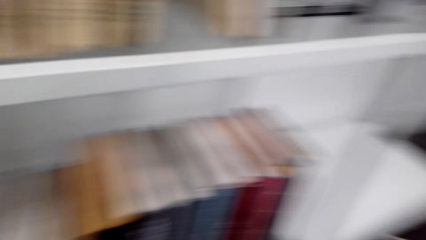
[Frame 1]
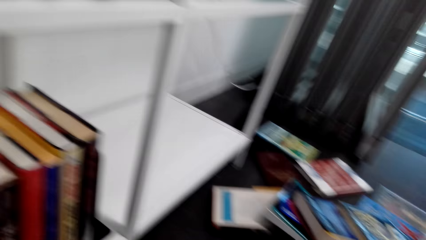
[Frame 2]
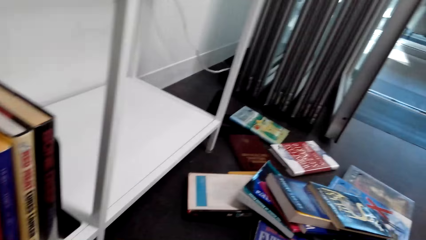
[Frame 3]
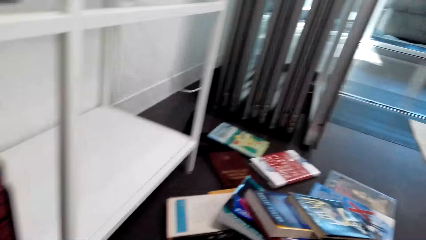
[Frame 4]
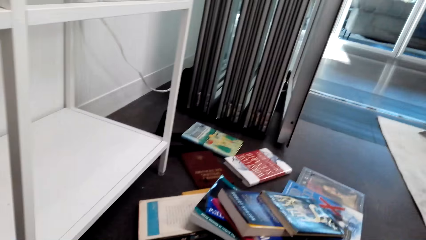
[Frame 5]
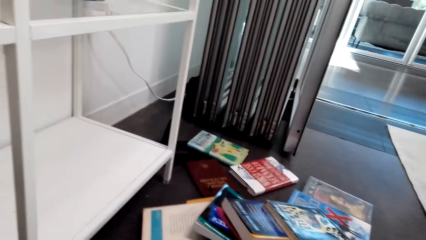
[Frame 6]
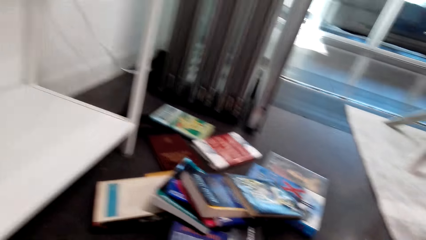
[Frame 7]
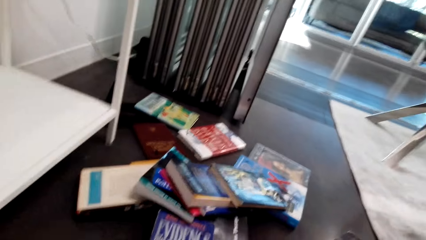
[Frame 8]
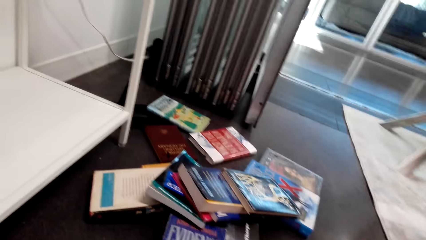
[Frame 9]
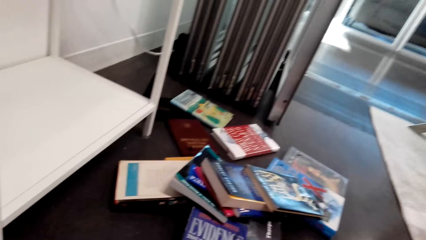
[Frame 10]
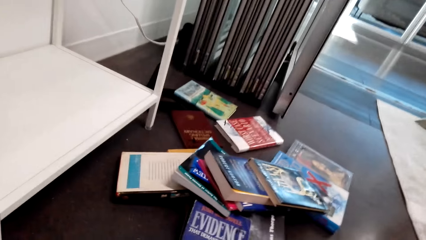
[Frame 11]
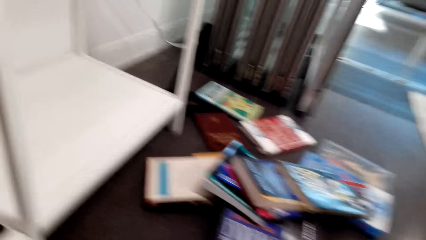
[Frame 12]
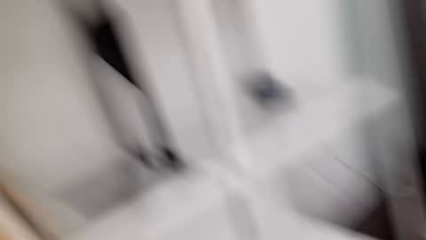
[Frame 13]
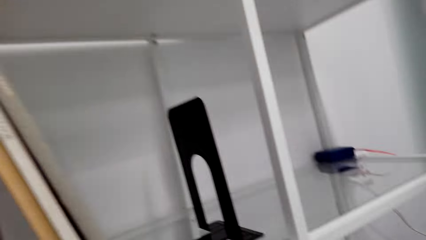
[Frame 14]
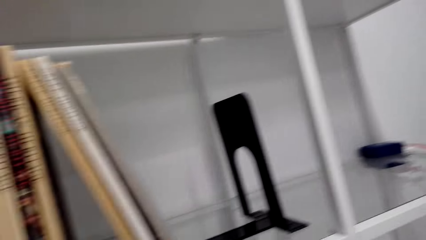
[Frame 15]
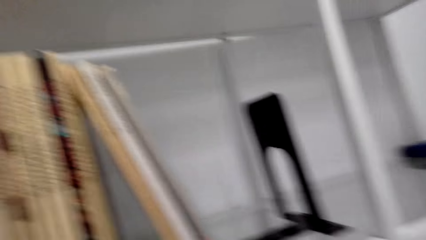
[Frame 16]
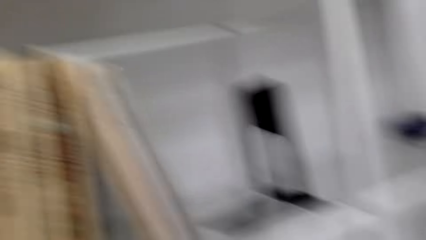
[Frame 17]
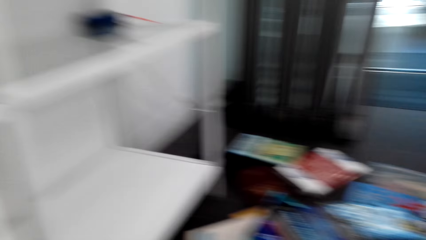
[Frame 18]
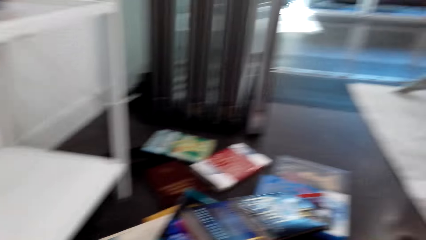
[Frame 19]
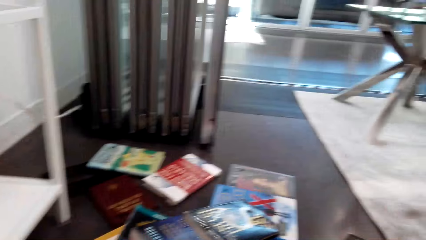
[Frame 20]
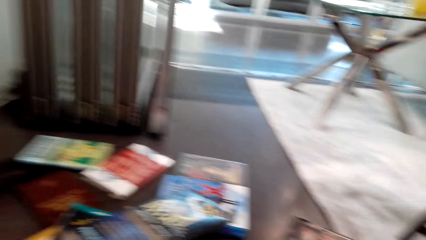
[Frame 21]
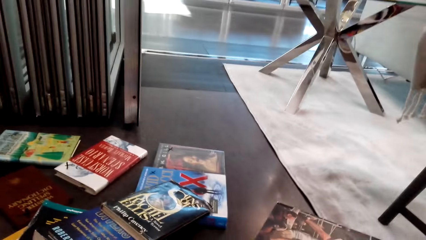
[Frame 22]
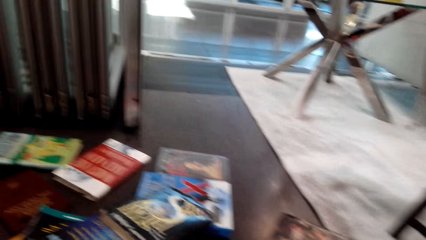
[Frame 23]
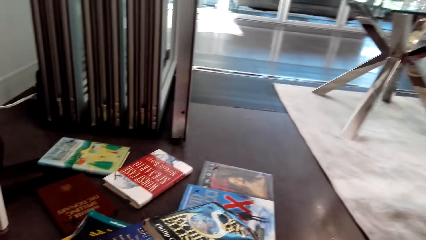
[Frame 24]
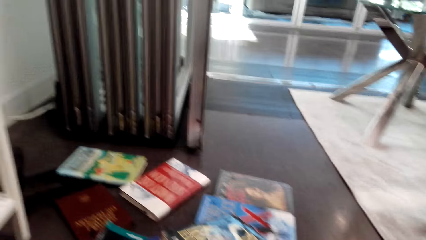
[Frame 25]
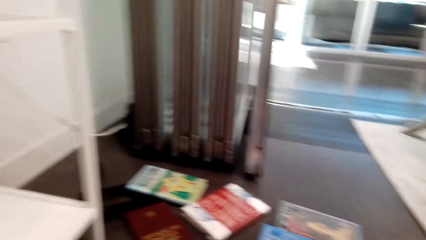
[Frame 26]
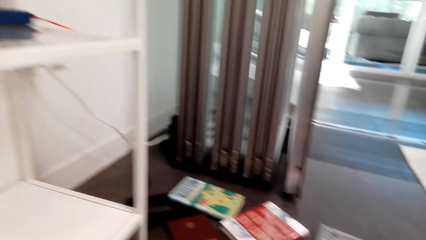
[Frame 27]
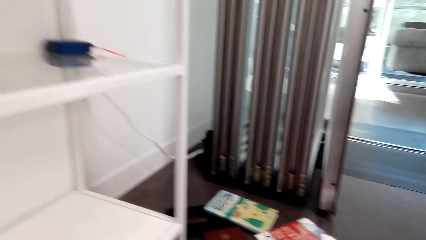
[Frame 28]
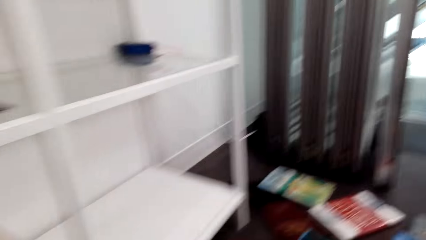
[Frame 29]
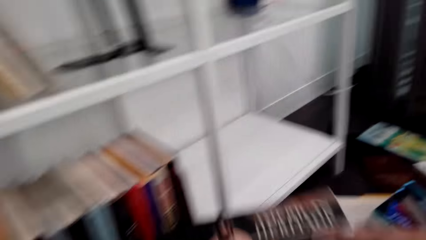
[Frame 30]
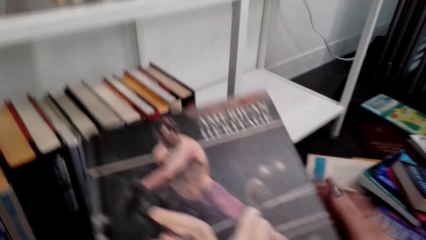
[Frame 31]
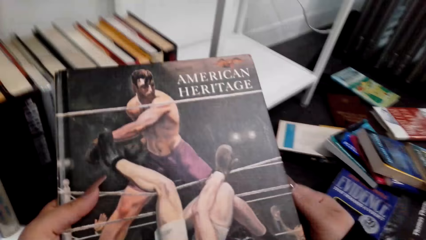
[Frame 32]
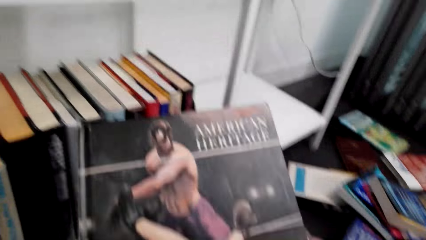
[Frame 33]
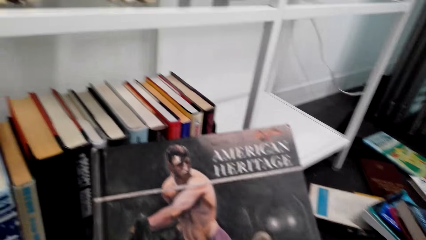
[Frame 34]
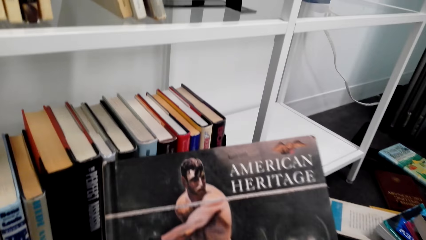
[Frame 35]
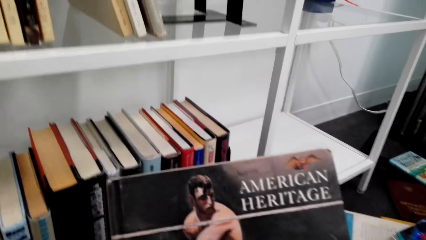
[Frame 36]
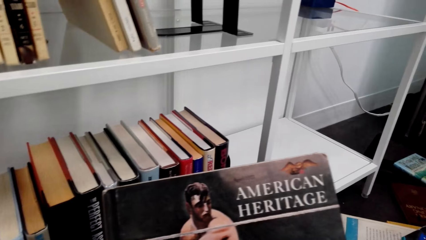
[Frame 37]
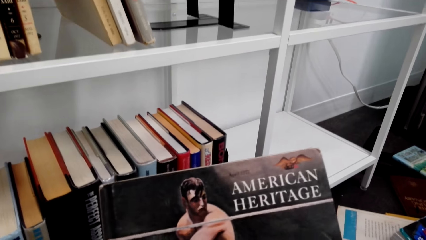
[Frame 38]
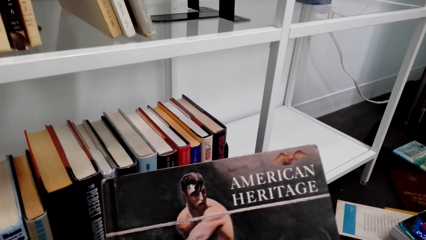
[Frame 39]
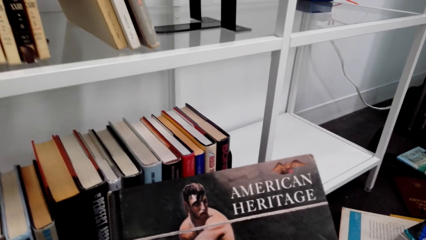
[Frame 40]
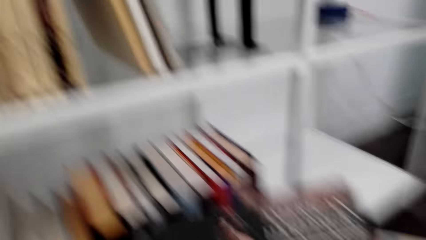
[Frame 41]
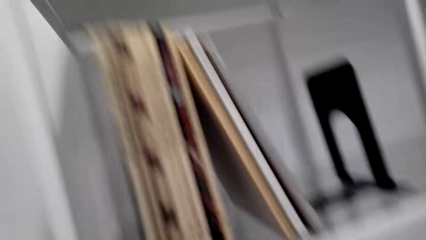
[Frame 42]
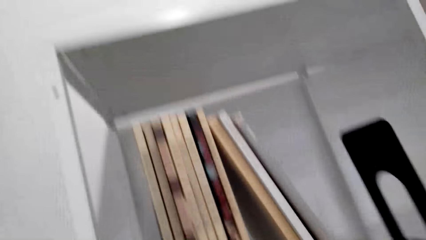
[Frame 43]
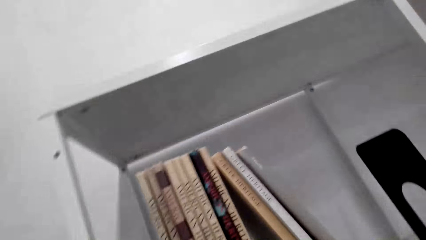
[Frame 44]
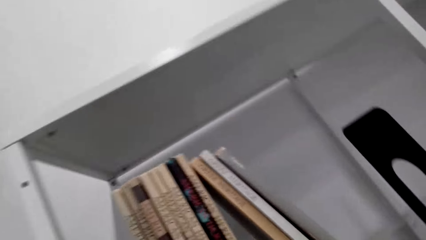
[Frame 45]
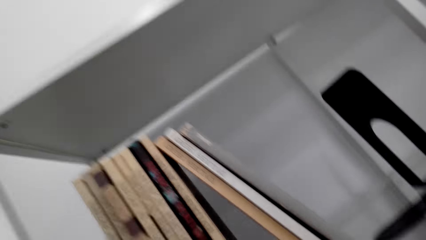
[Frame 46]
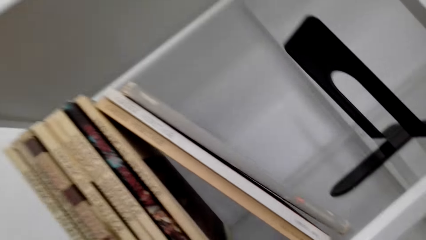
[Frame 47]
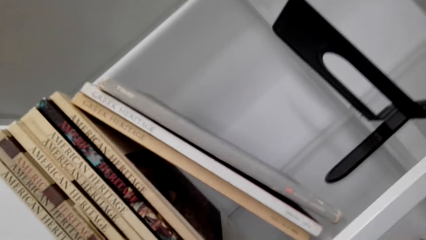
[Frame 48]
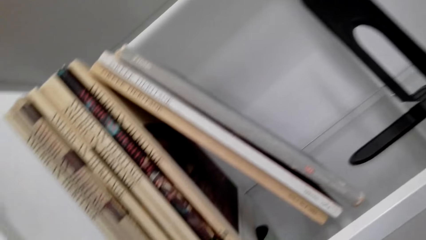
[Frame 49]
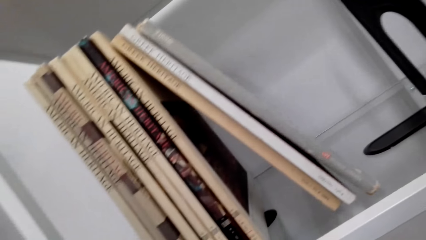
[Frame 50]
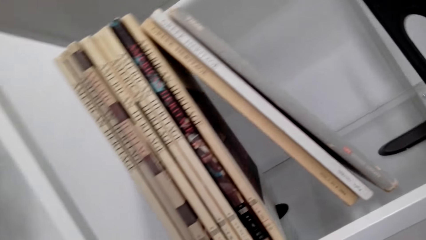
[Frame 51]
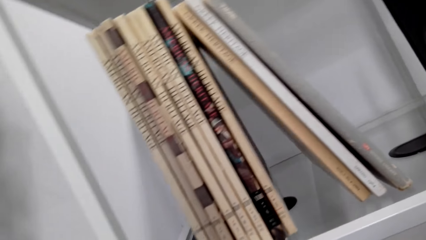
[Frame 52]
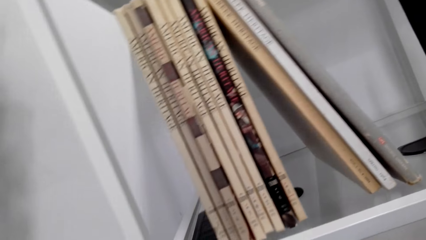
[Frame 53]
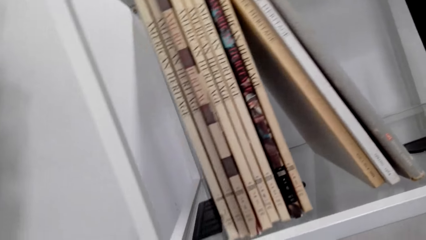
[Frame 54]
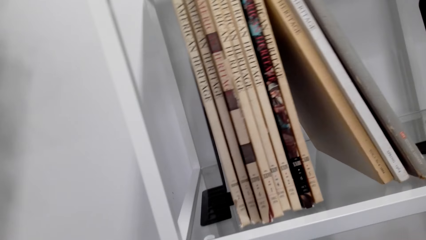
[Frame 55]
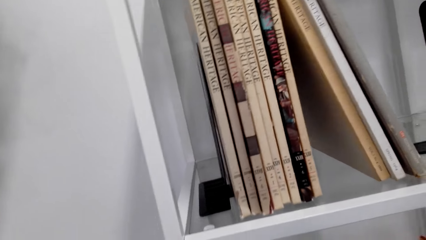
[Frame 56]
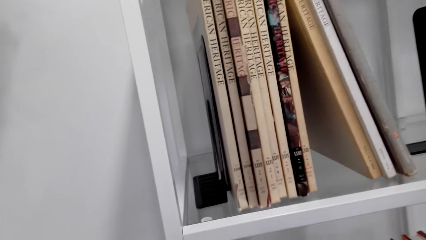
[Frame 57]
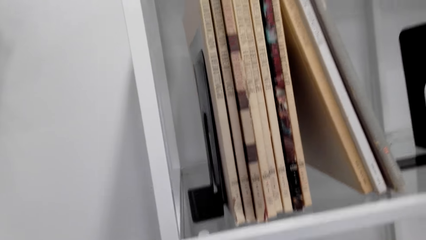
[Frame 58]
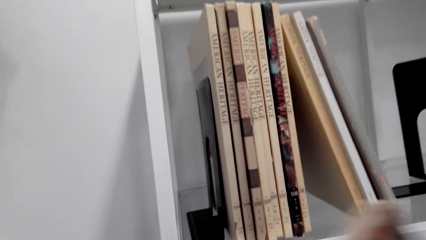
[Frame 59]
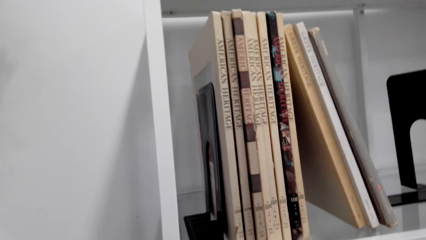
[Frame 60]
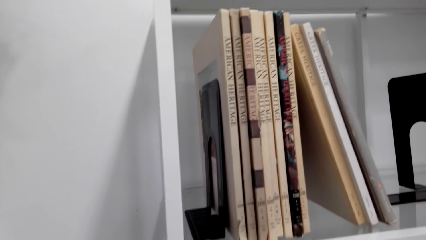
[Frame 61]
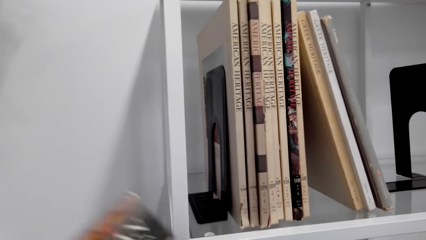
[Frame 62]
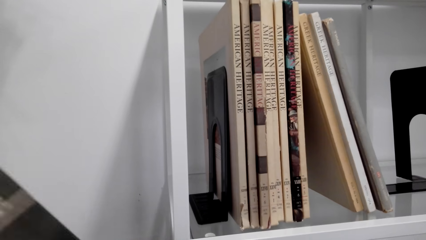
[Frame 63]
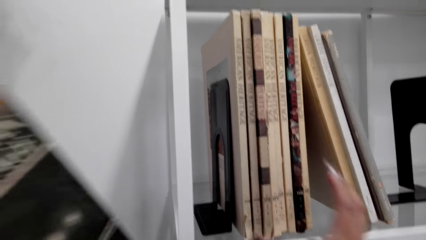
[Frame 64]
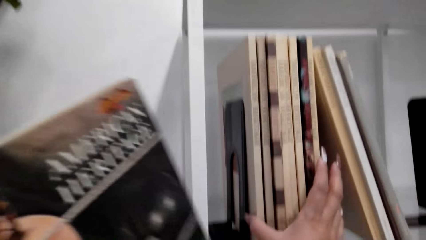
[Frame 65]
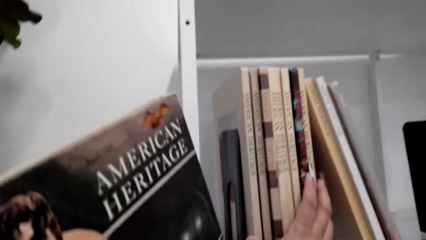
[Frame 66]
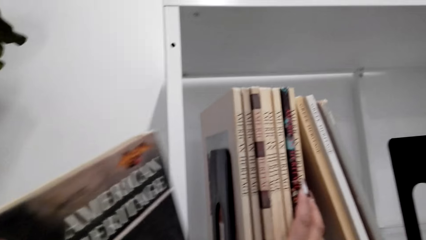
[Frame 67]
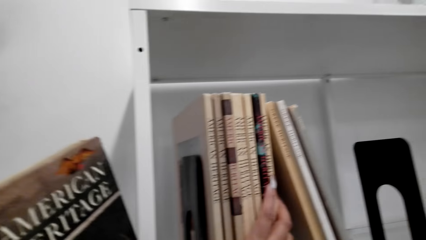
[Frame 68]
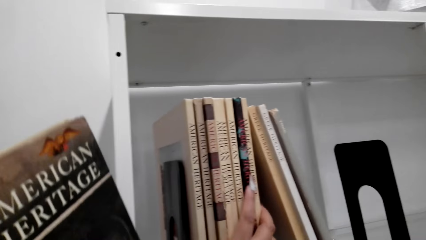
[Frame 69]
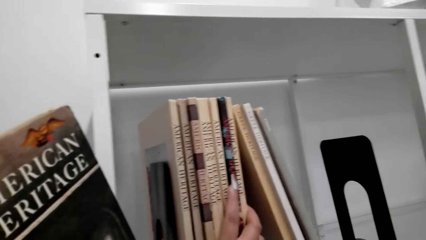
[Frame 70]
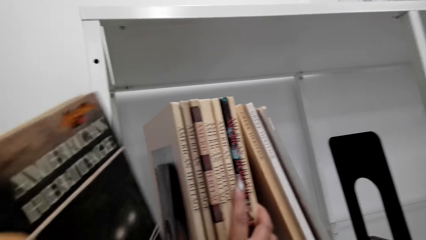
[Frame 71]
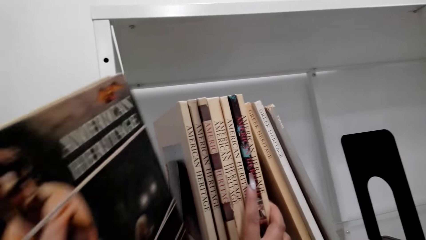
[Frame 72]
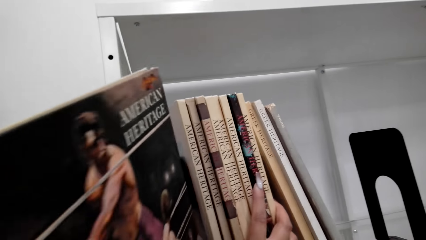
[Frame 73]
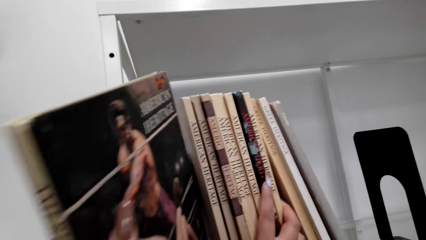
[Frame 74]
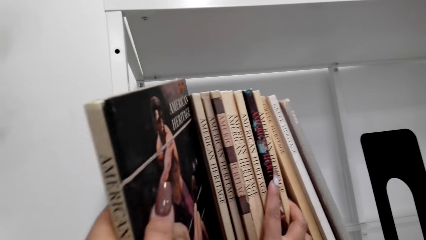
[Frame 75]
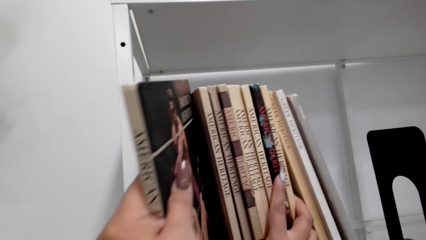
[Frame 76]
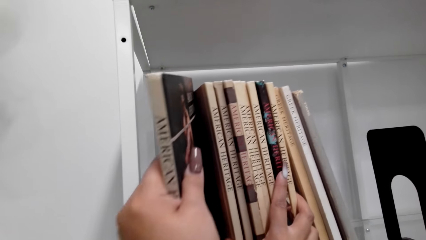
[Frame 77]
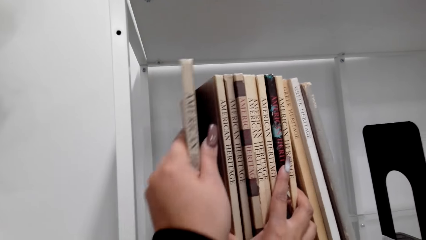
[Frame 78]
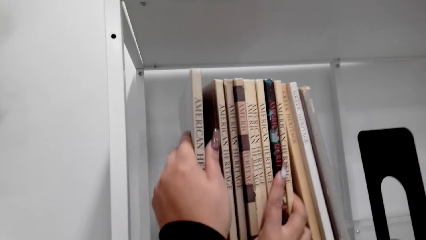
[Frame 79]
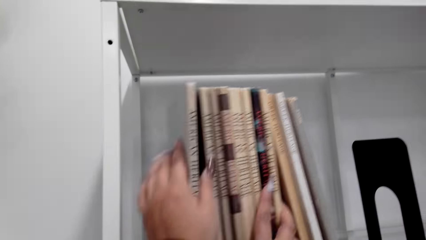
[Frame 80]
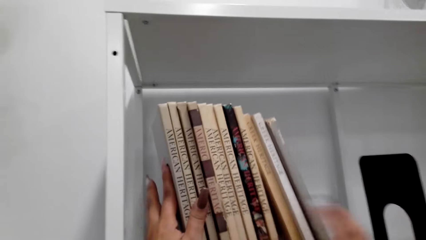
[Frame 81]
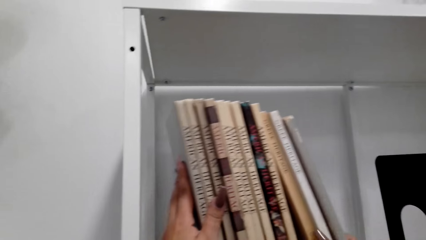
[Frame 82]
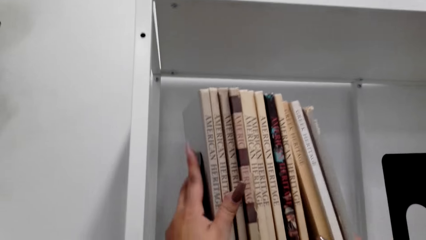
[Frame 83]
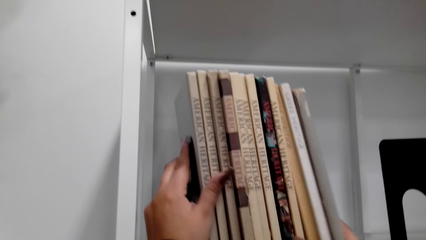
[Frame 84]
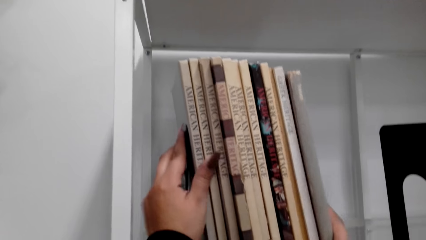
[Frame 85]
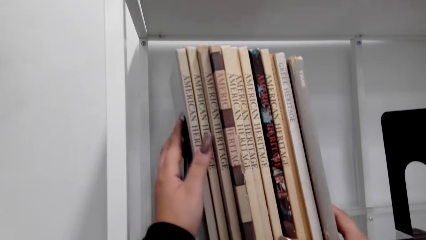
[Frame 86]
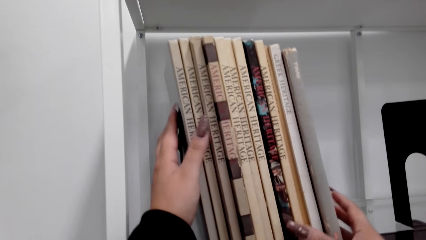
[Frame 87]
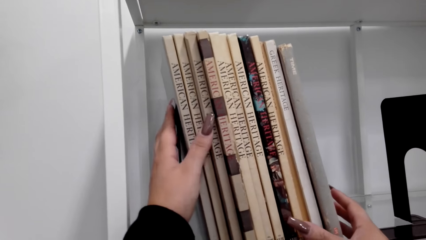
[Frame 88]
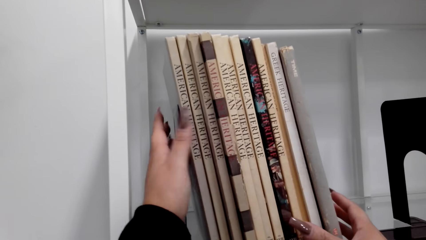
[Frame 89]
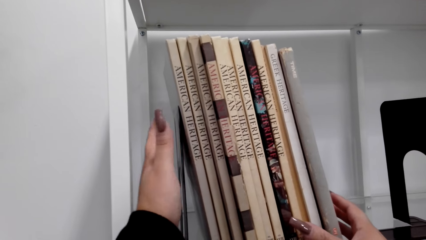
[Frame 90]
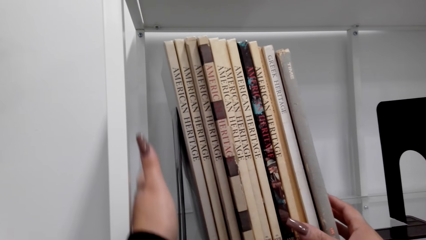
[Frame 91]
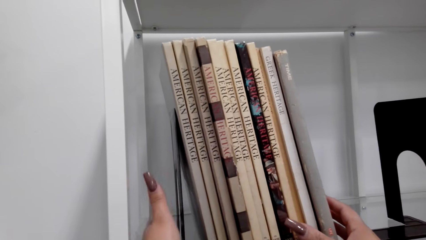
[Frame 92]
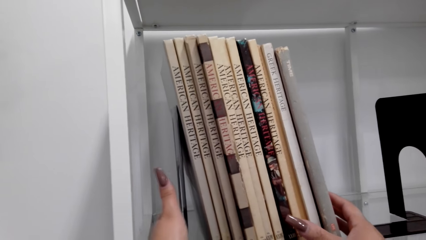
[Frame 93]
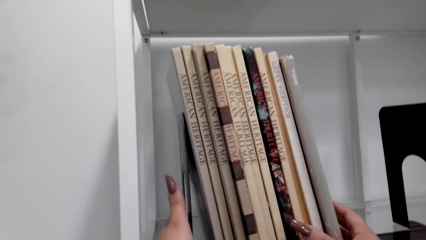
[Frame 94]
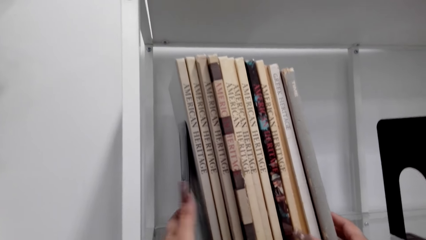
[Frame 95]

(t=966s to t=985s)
The camera wearer looks at the books on the table. They hold the book. They look at the books on the shelf. They put the book on the shelf.
